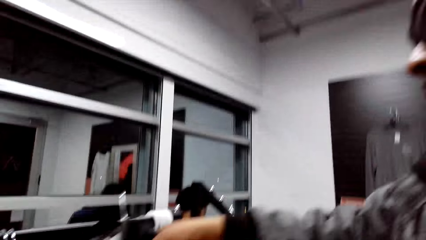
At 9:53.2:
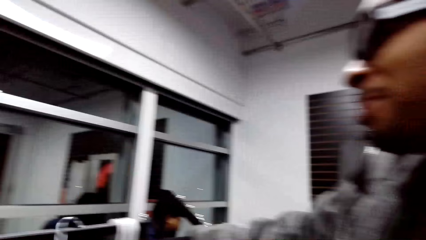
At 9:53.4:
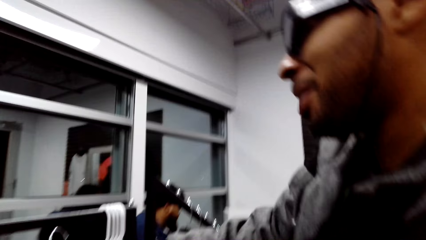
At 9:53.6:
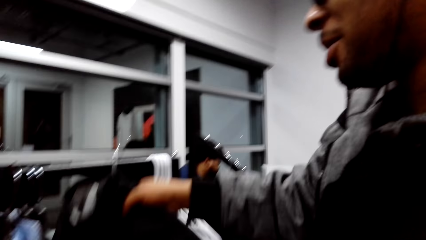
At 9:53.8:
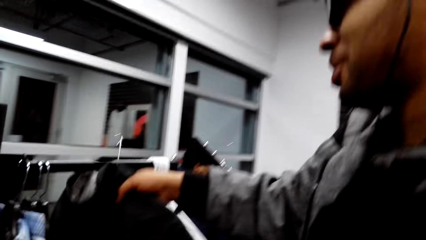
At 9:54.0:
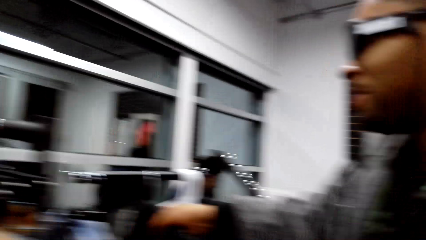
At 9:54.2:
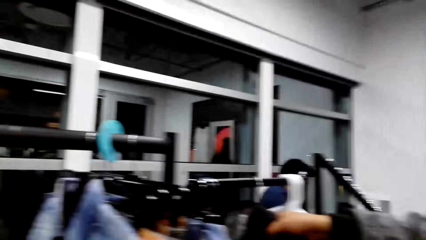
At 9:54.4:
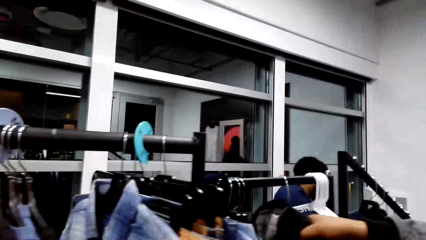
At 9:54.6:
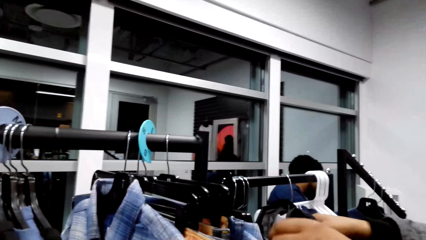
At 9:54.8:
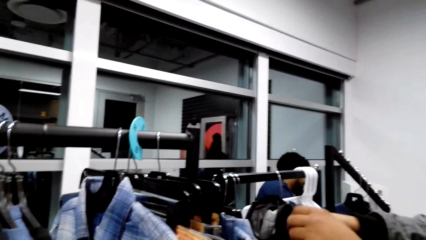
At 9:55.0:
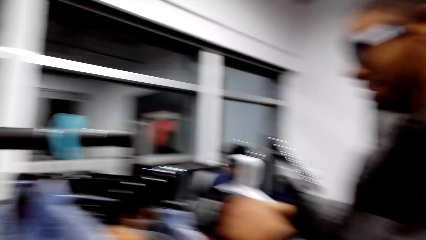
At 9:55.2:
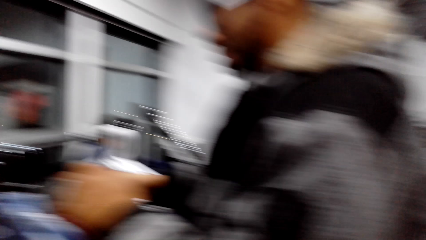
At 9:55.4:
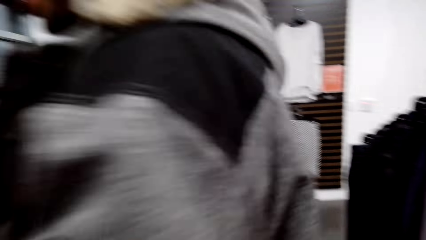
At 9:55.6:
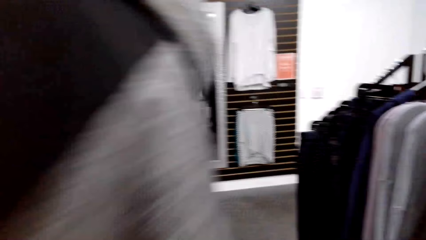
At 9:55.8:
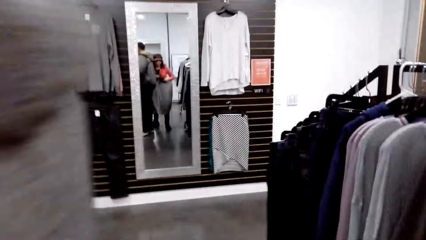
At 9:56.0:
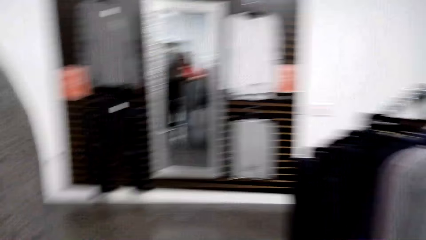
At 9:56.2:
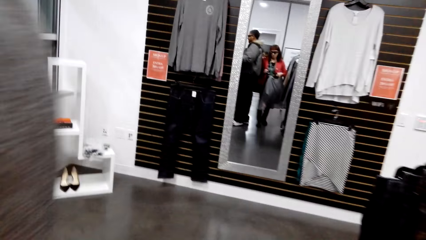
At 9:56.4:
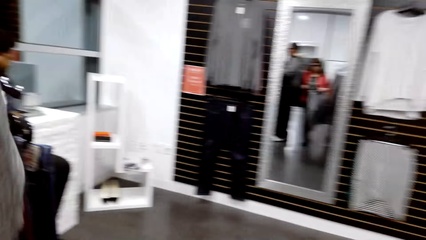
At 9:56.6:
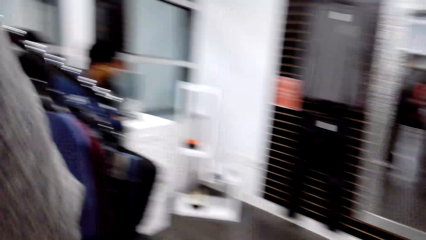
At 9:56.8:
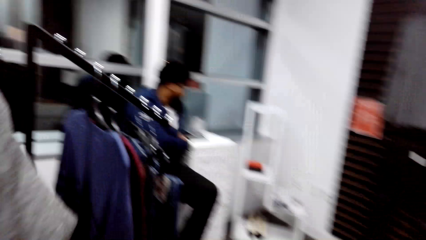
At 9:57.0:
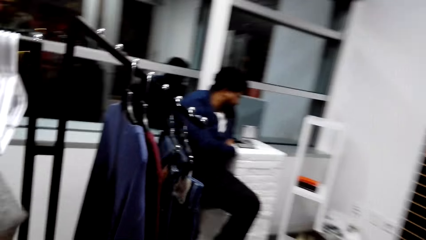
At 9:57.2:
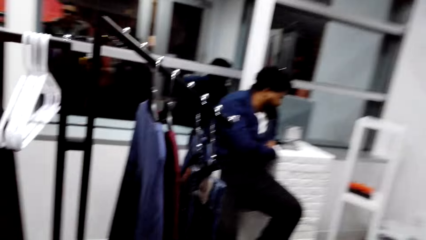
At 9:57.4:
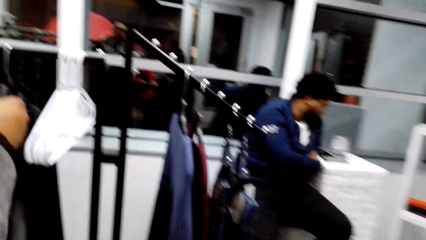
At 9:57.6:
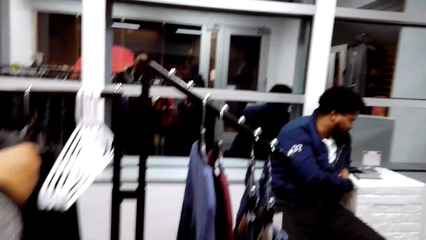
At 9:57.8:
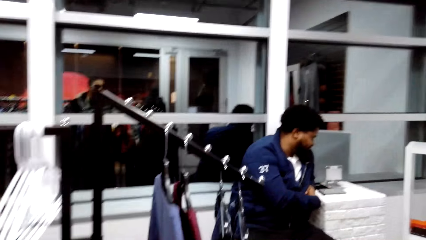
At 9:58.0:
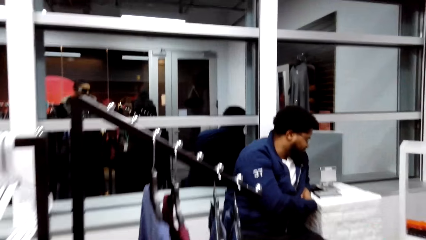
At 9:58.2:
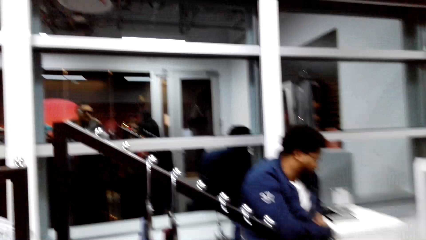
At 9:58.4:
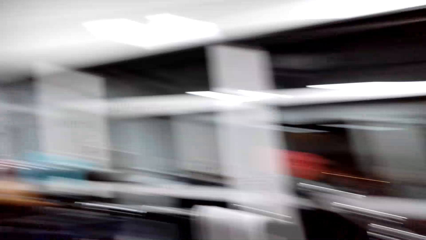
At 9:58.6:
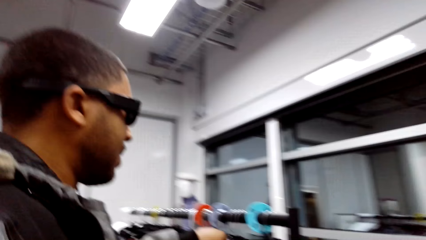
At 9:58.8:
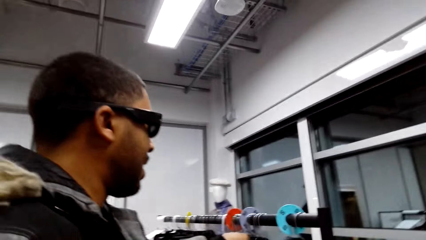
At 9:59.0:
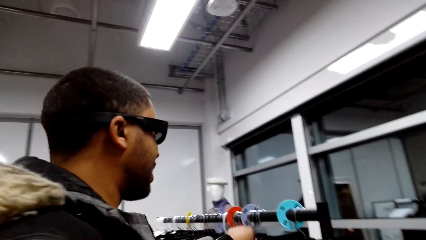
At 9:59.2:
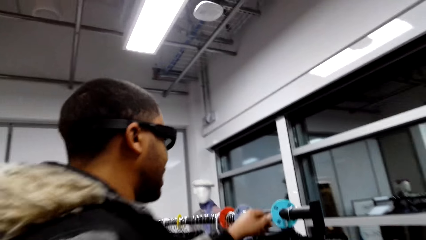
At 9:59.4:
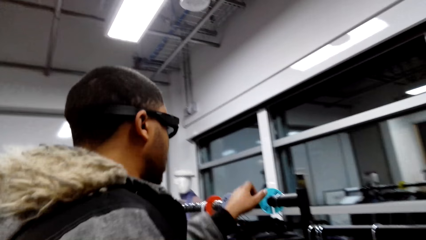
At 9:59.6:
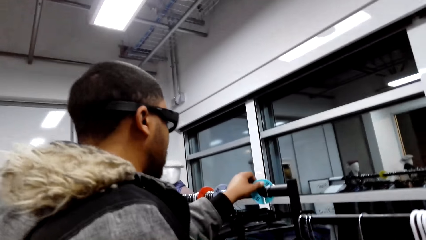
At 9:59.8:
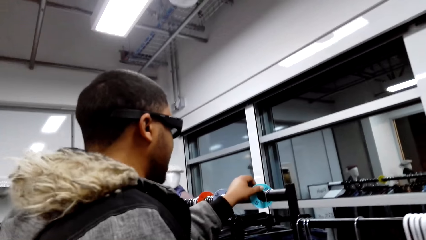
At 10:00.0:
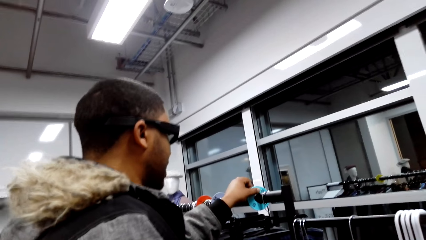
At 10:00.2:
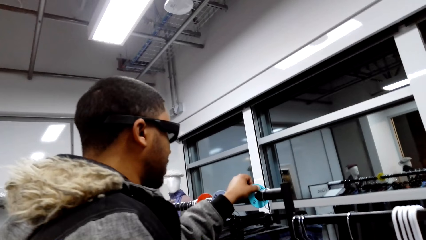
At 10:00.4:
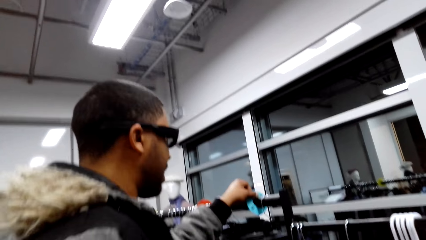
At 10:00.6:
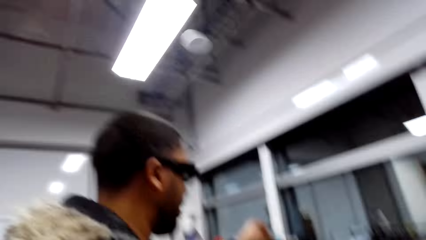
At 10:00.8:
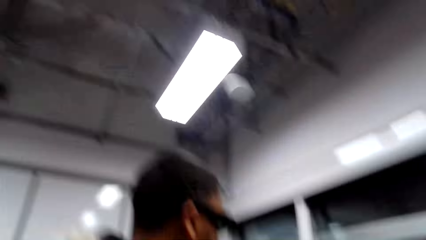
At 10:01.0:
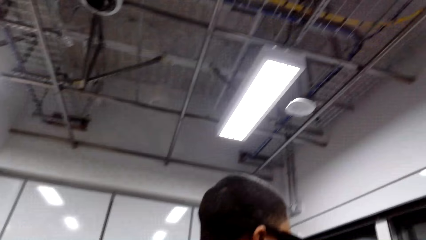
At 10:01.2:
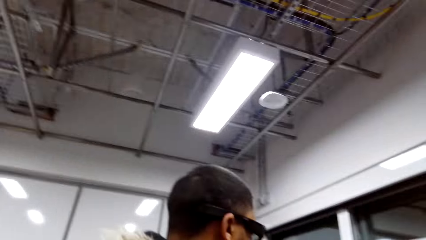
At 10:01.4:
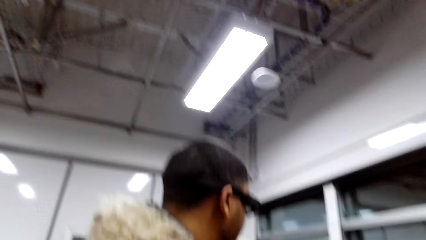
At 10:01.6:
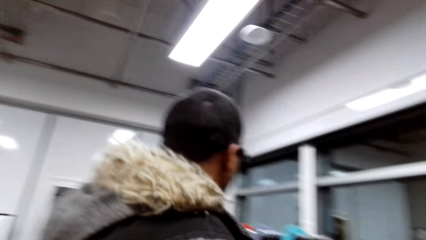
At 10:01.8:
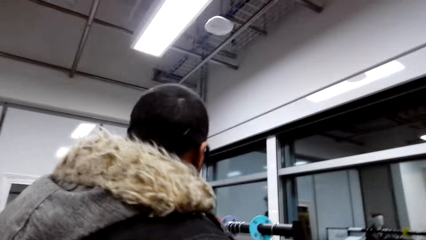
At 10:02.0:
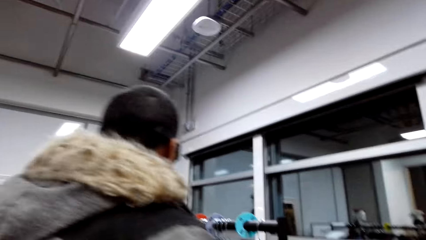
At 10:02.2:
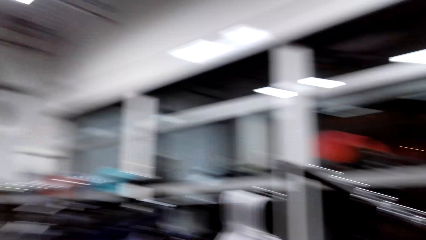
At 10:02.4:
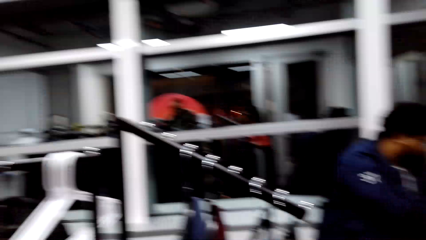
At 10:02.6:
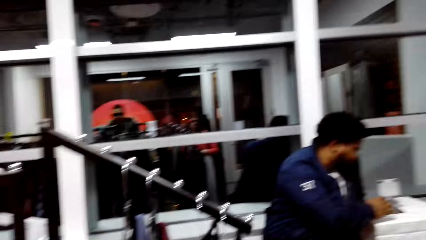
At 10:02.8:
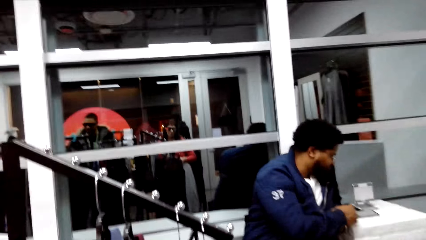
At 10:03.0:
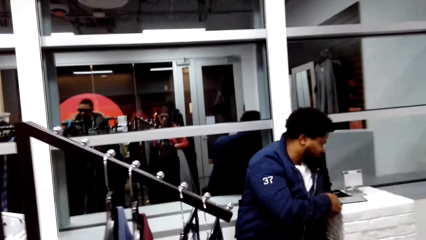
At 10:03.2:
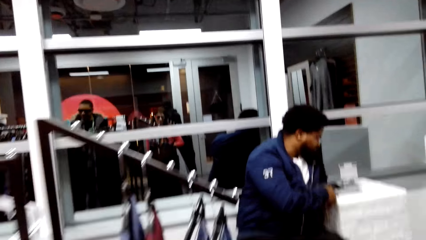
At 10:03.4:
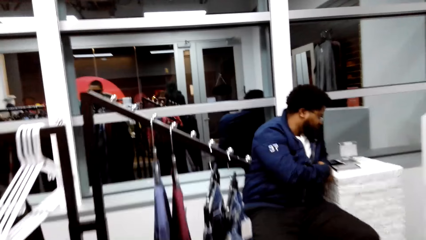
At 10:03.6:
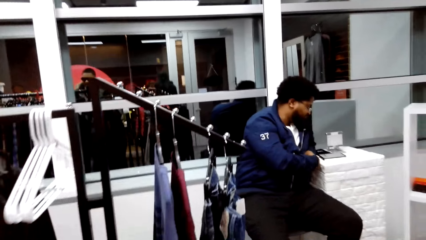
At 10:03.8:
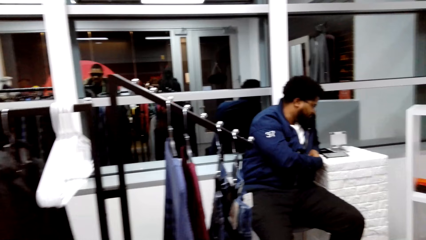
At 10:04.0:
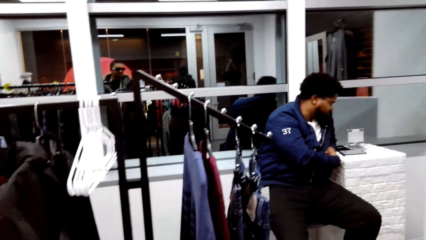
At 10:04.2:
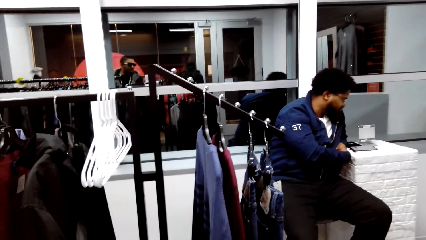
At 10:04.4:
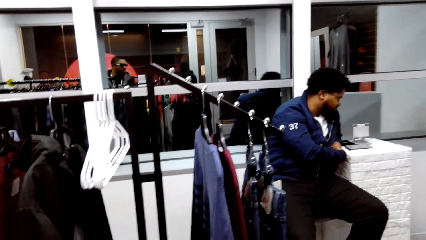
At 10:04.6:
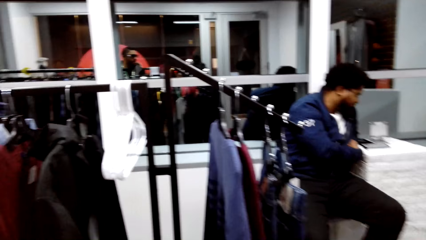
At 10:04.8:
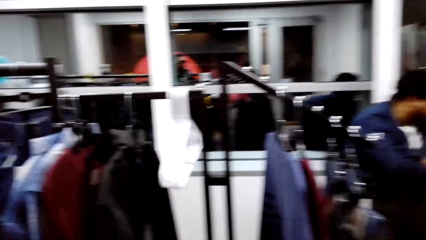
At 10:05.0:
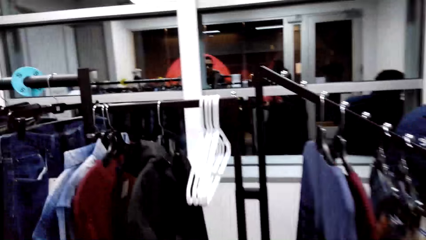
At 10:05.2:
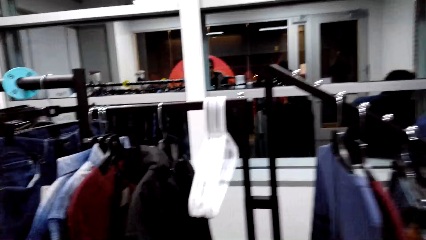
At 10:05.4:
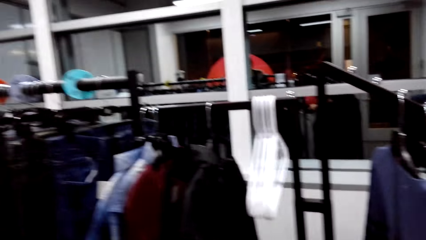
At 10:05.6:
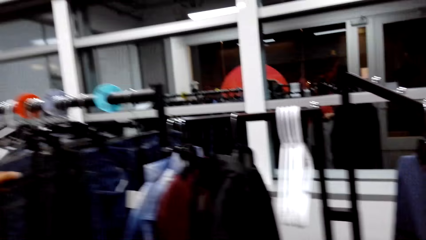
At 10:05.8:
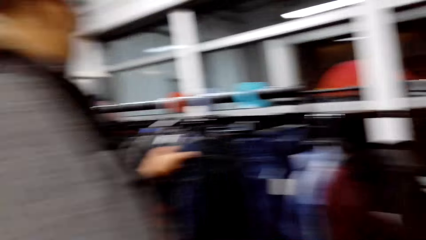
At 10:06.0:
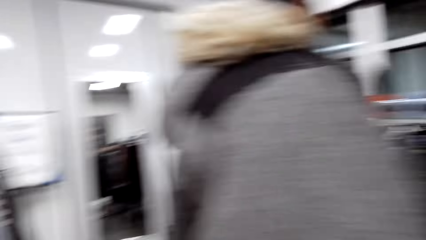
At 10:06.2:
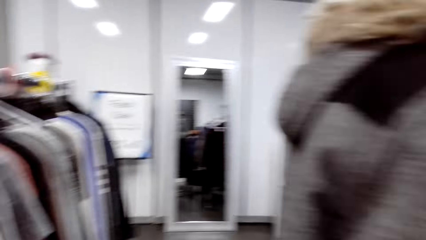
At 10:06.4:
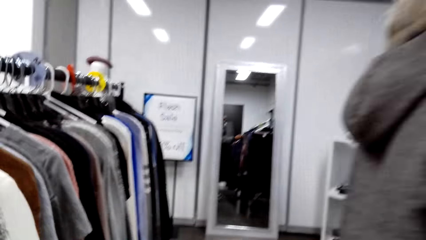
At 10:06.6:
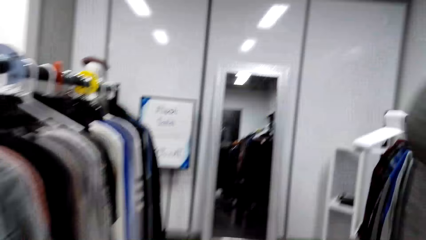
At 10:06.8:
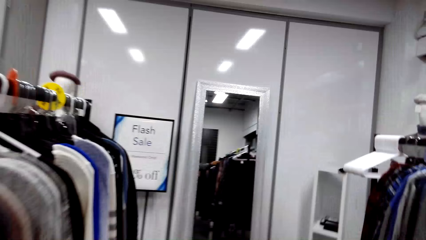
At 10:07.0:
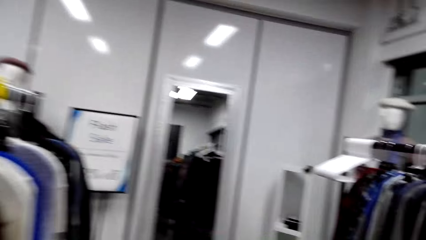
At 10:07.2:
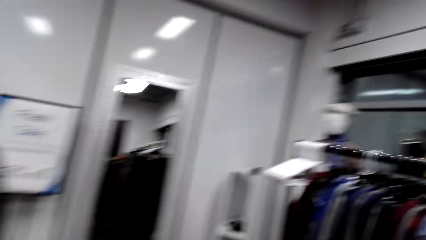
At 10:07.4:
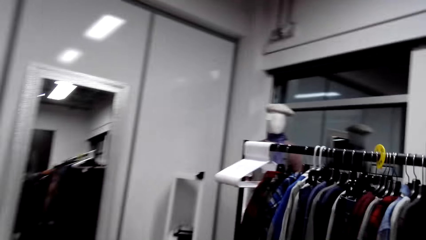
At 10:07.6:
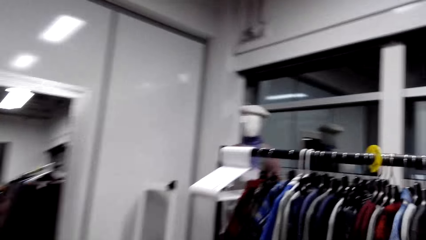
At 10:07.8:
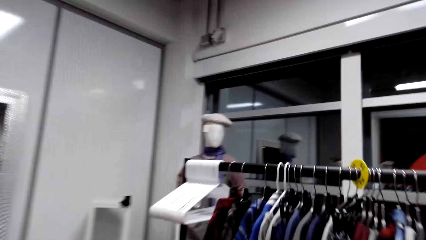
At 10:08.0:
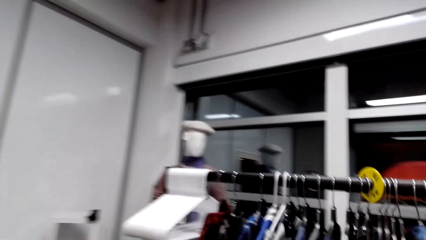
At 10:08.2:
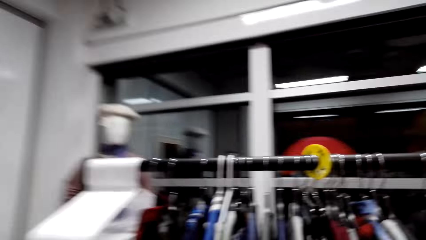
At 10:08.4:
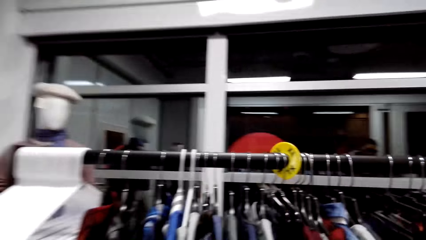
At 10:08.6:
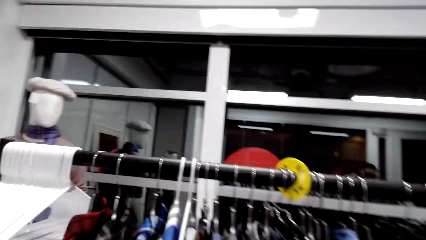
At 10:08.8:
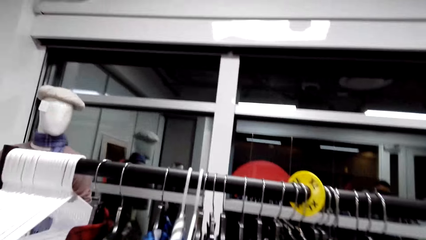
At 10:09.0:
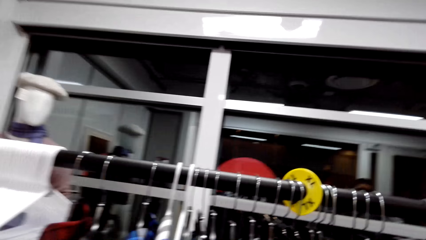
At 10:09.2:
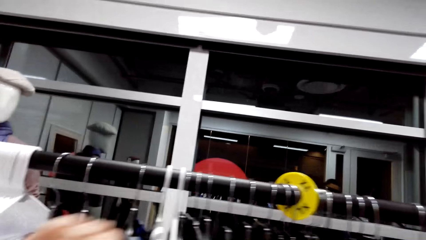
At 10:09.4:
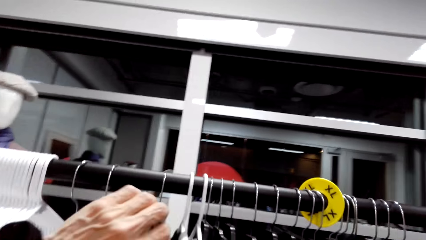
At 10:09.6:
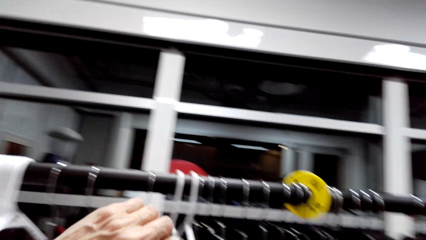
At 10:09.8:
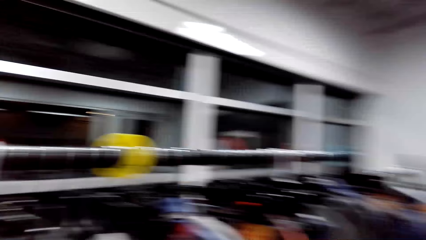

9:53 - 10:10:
A man touches the clothes on the display. The camera wearer looks around. They talk with the man in the store. They look around. They walk in the clothes store.
